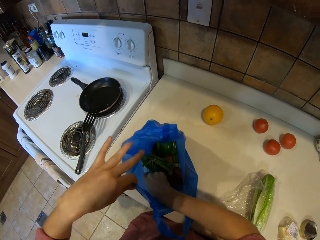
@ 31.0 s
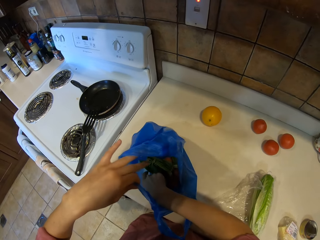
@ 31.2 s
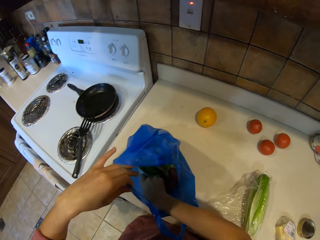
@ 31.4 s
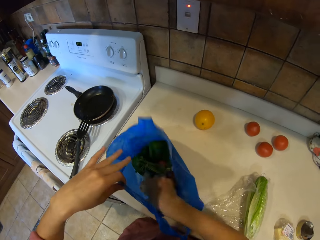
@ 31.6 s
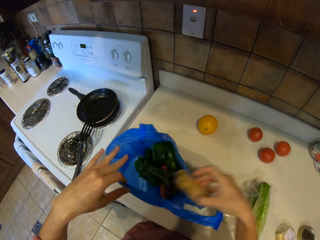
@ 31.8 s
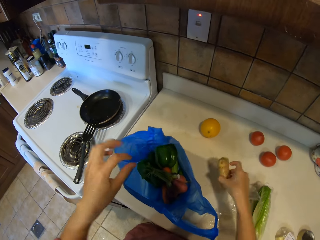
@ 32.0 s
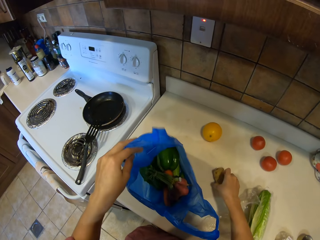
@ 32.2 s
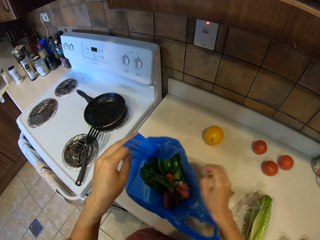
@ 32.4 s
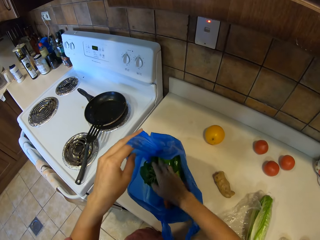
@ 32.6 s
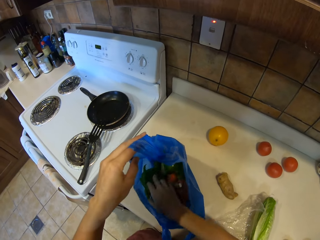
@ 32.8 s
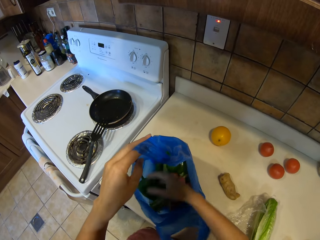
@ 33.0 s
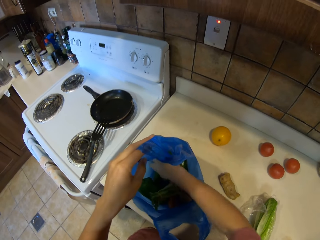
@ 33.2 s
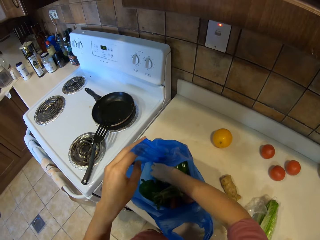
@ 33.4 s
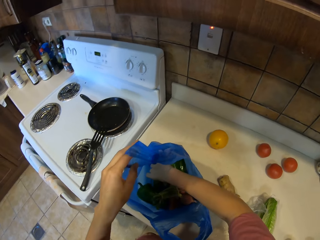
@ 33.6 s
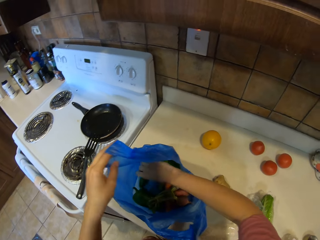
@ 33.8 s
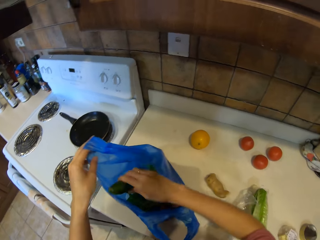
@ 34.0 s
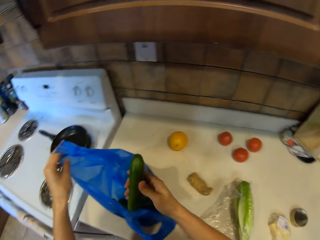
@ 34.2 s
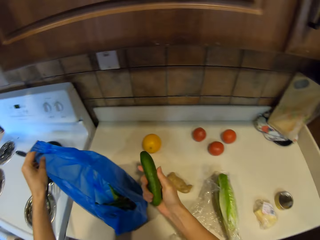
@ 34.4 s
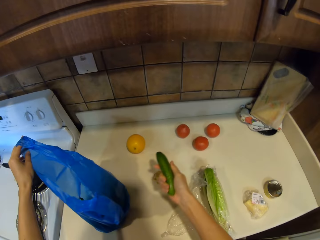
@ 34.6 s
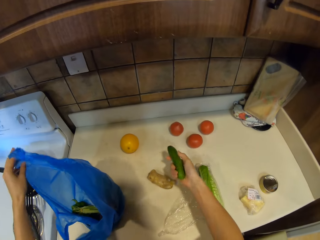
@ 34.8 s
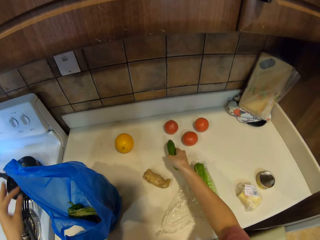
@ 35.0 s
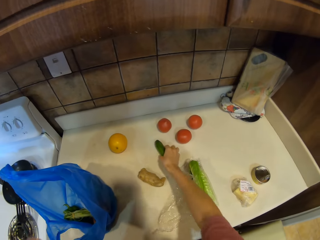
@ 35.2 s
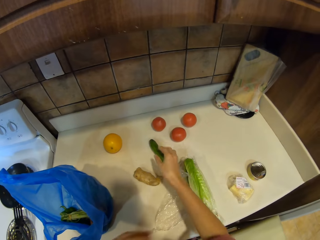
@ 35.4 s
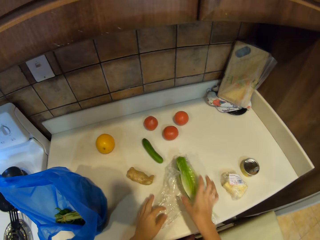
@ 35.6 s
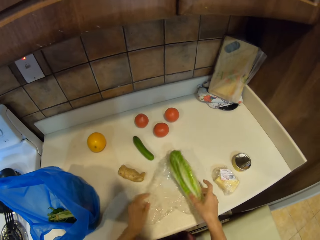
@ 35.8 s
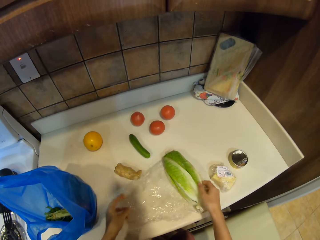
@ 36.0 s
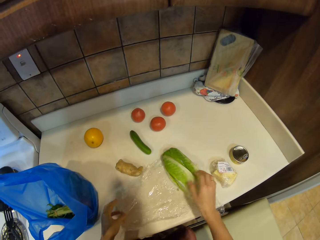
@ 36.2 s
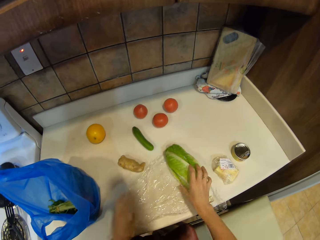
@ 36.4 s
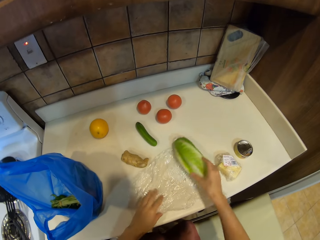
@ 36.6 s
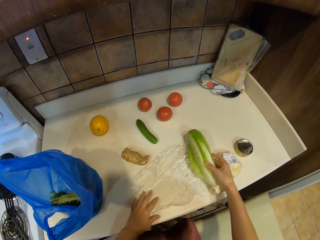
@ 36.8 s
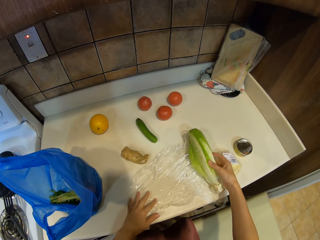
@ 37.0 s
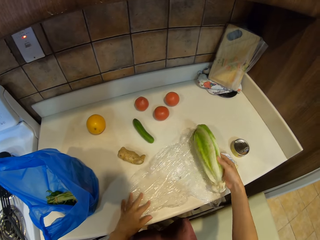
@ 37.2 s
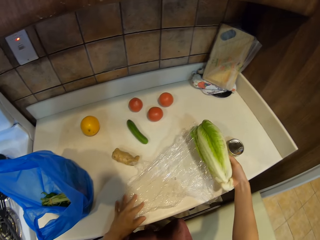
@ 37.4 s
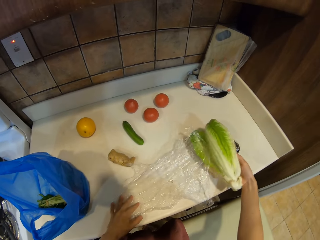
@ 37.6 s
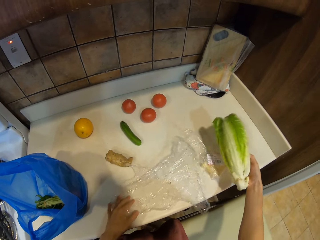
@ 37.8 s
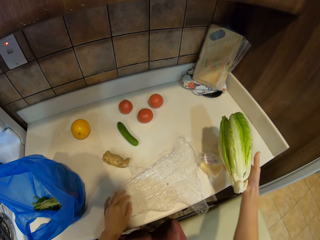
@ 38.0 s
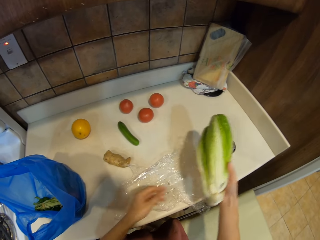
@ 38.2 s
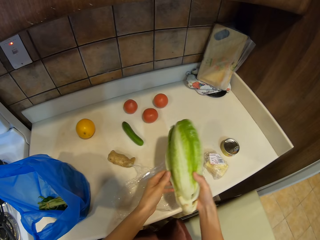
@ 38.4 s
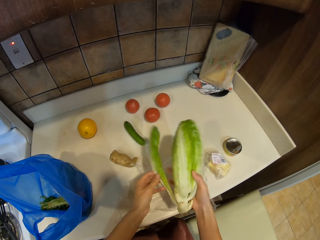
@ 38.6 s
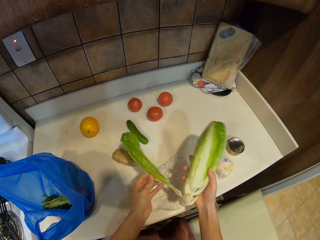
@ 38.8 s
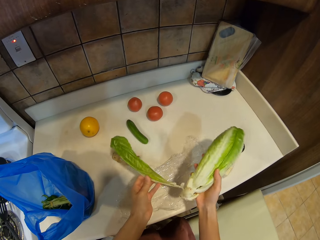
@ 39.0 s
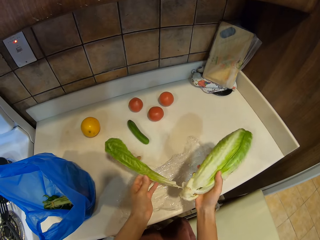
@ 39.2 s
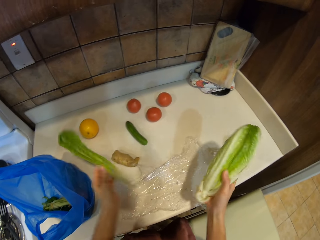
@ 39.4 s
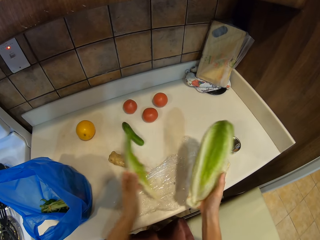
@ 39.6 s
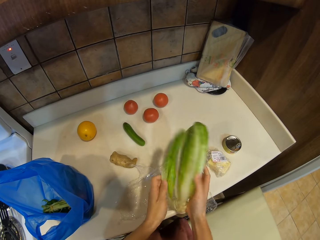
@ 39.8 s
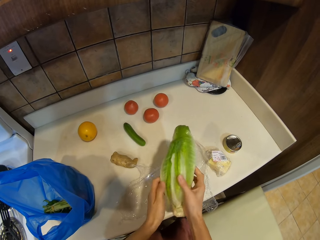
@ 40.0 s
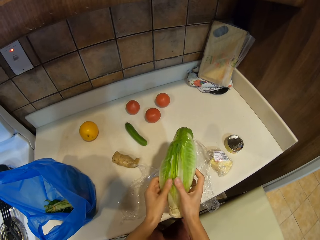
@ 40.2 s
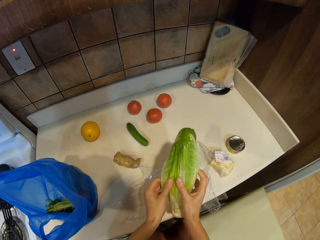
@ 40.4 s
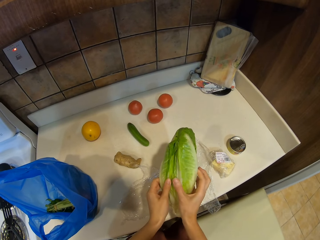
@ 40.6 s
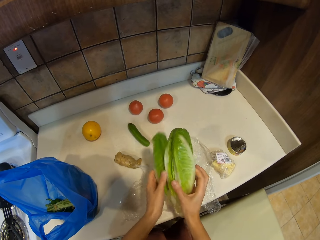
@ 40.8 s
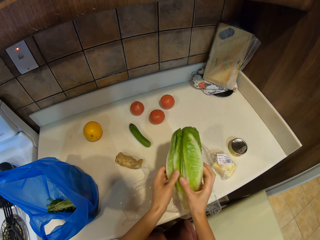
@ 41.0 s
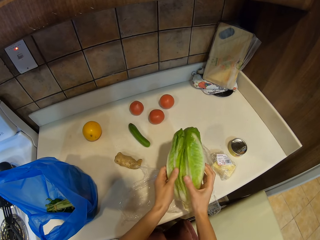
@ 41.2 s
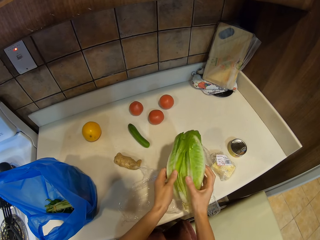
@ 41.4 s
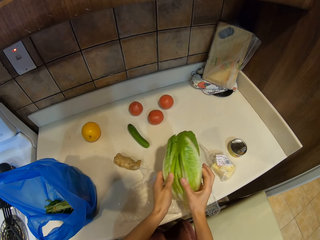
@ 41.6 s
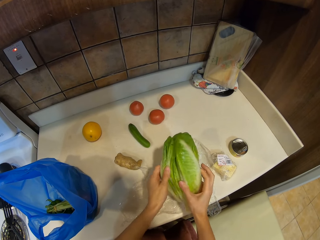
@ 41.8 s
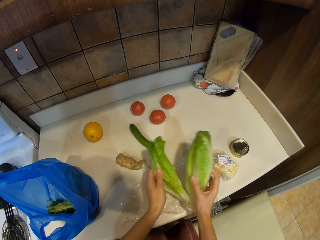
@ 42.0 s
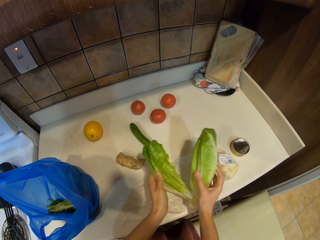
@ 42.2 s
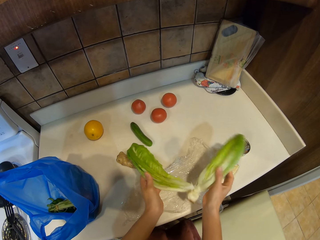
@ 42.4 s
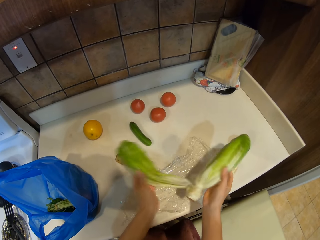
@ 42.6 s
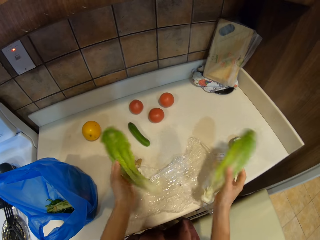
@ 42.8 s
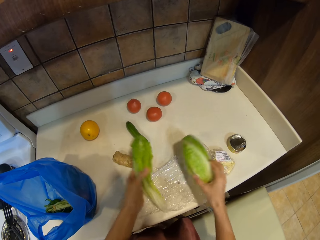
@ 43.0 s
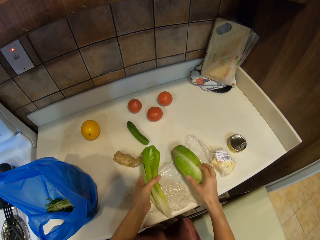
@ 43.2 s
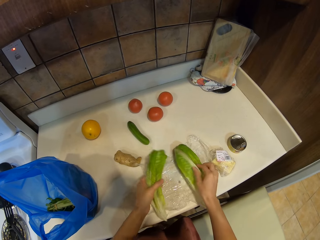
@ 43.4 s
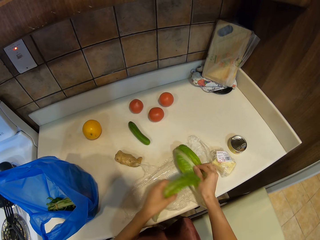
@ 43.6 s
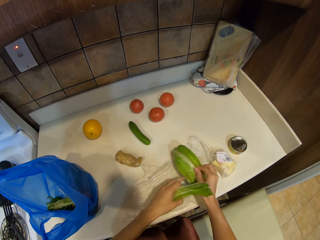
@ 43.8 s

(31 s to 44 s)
The camera wearer picks up ginger from the paper. They place the ginger on the countertop. They move a cucumber from the paper. They hold the cucumber. They place the cucumber on the countertop. They remove paper from the lettuce. They pluck lettuce leaves. They hold the cabbage.

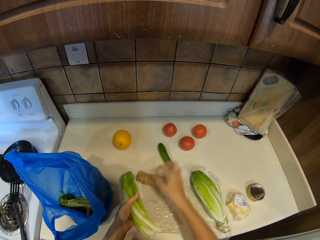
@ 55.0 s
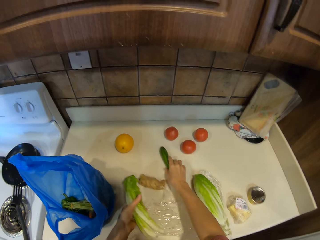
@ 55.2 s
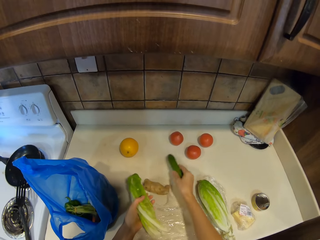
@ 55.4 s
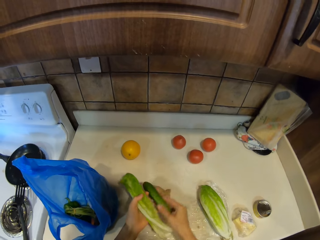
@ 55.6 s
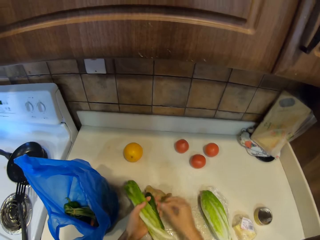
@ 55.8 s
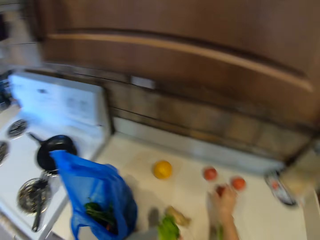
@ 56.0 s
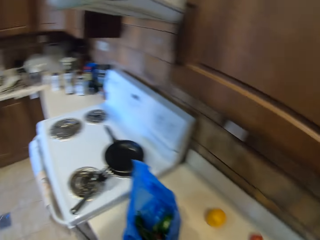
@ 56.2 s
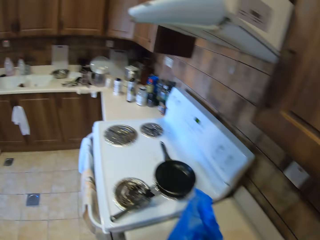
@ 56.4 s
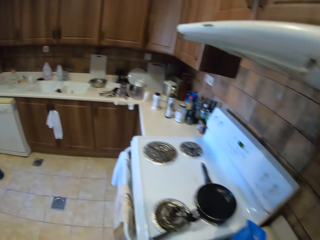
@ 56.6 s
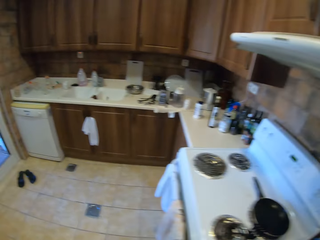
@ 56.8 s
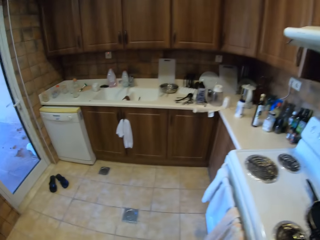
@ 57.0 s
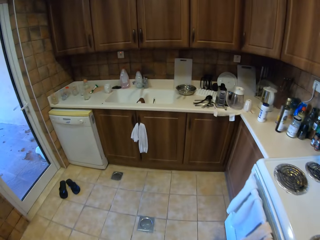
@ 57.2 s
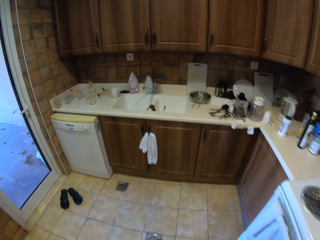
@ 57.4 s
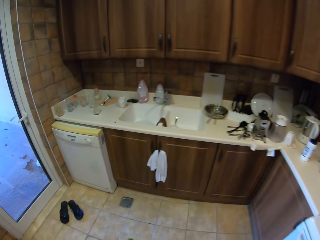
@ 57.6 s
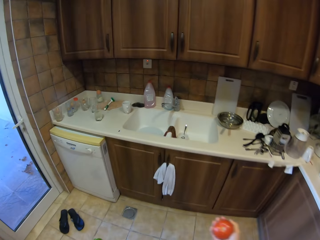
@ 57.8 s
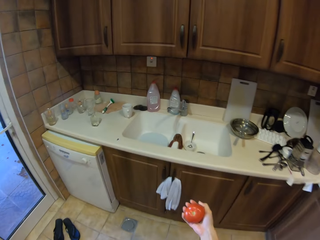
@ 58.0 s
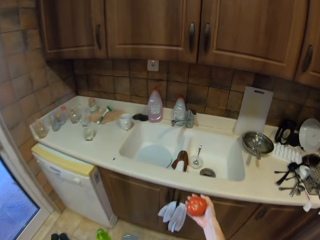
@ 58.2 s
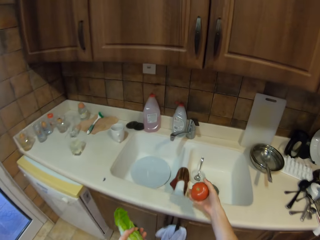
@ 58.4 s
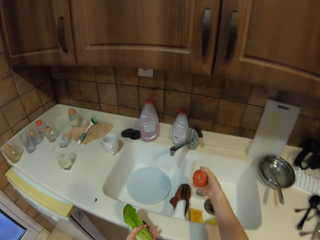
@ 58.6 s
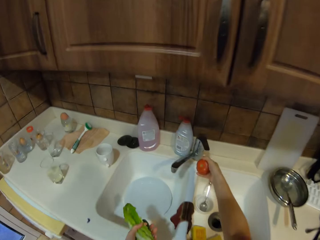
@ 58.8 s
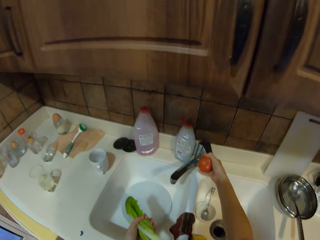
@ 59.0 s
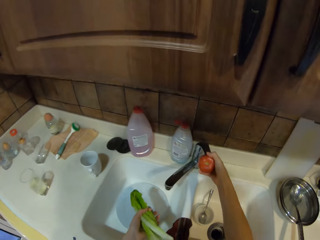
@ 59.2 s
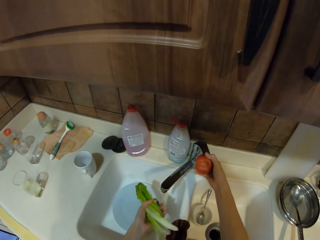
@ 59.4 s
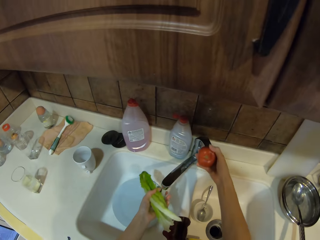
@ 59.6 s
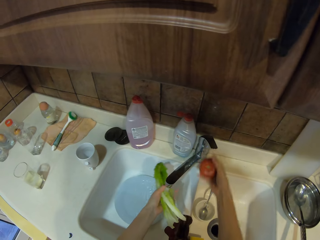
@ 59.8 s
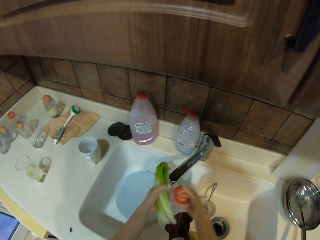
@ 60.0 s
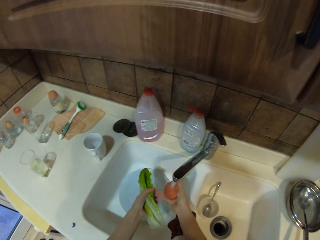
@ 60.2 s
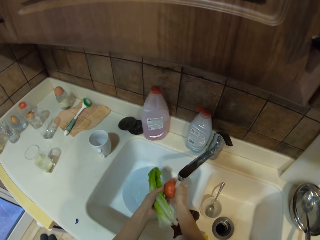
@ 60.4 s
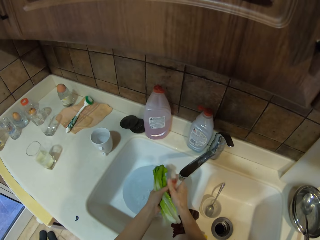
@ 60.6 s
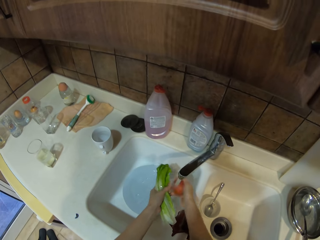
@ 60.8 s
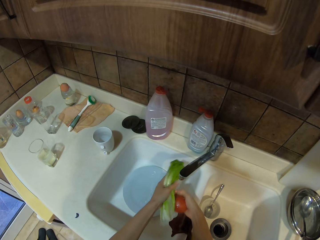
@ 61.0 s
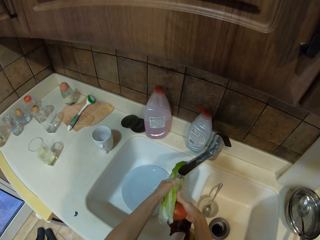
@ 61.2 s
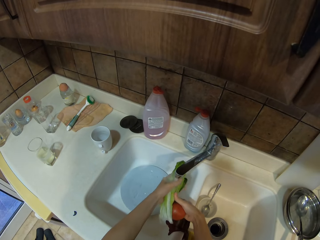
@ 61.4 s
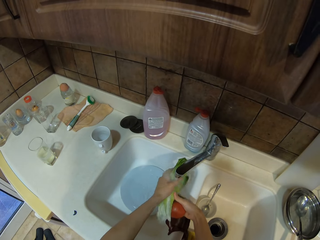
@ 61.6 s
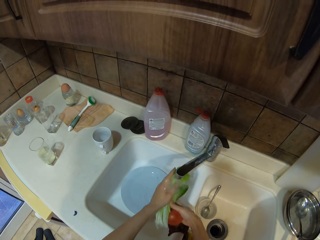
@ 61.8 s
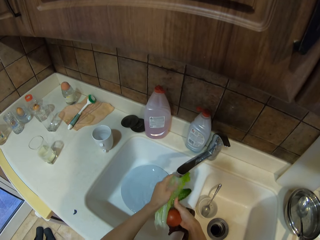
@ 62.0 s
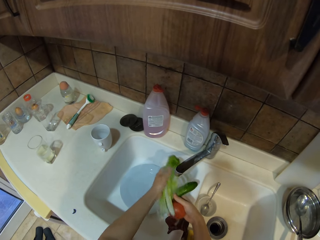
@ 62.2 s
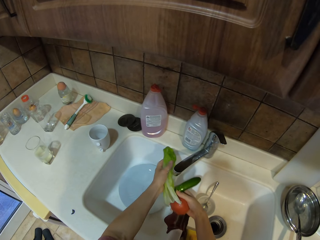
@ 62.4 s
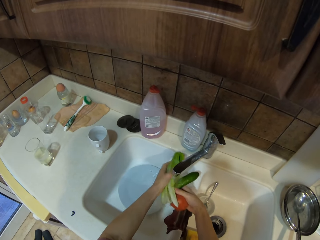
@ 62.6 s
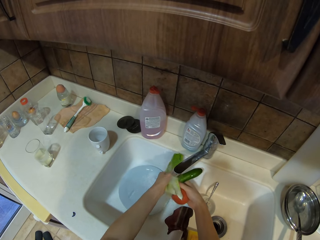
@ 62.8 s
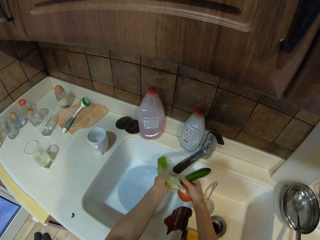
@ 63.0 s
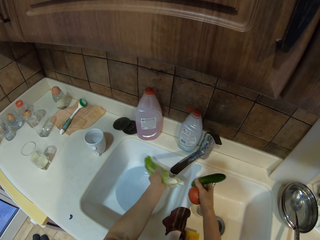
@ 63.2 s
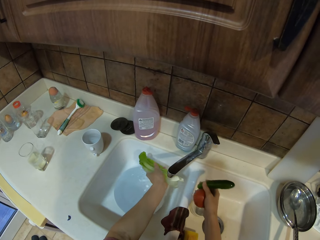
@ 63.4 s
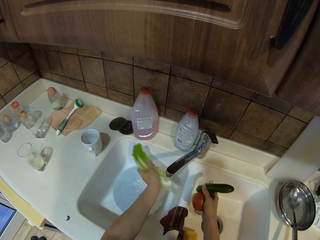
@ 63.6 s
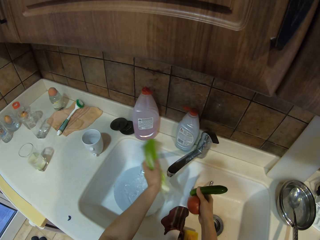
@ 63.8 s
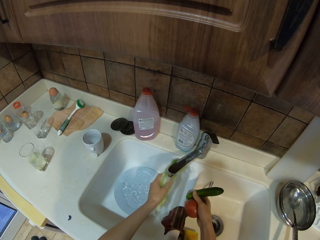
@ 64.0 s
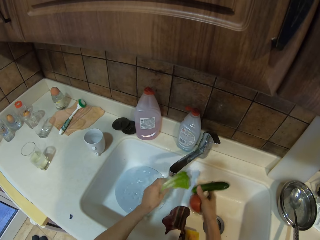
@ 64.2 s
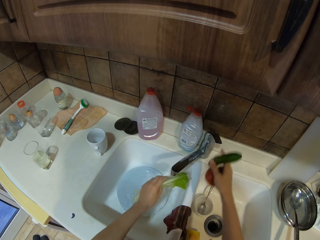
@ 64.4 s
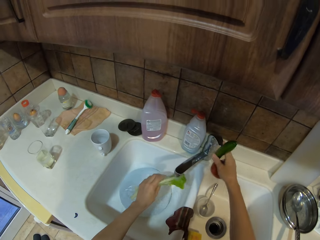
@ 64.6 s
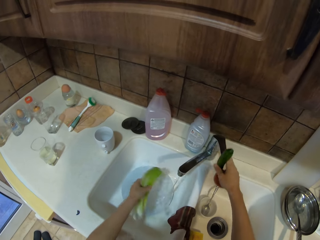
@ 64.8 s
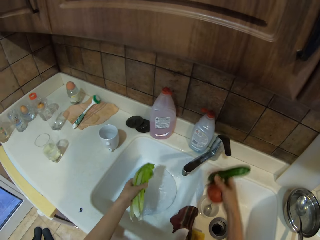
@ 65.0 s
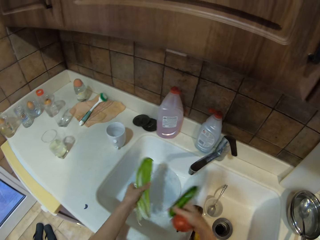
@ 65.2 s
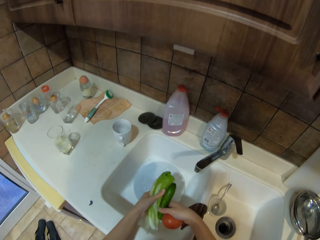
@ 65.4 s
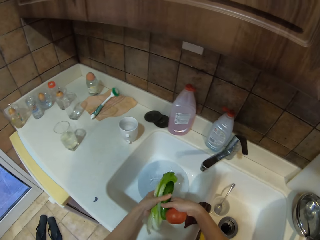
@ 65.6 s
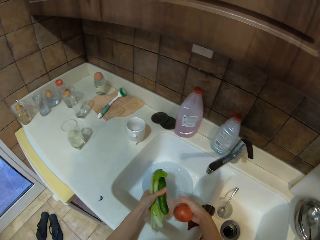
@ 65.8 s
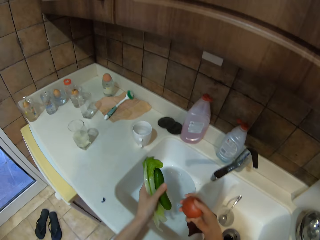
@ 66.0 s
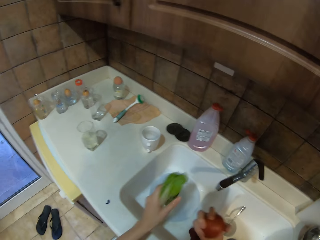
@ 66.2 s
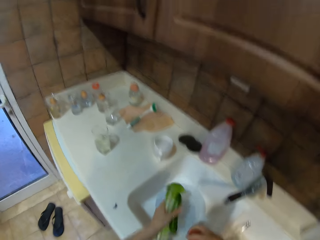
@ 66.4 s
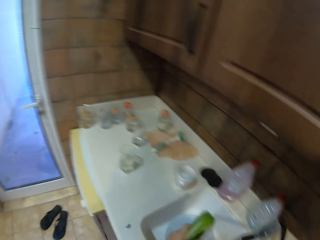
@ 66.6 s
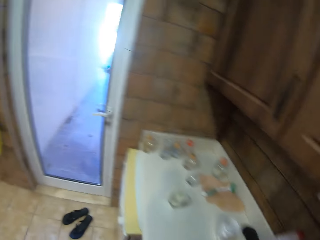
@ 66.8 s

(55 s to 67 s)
The camera wearer picks up the cucumber. They hold the cucumber. They turn around. They move the tap knob. They hold the tomato. They rinse the vegetables. They clean the cabbage. They close the tap.
